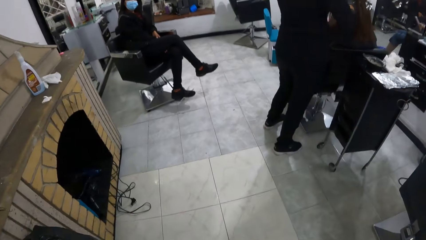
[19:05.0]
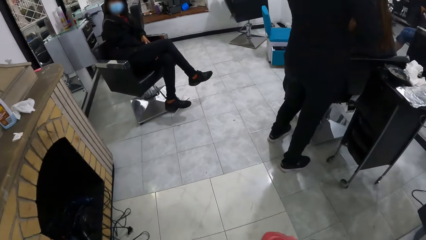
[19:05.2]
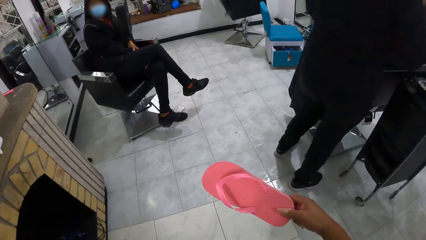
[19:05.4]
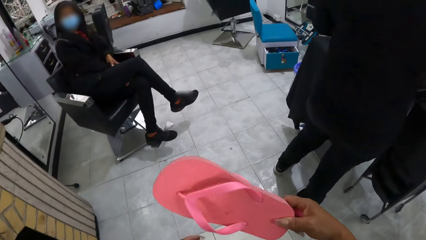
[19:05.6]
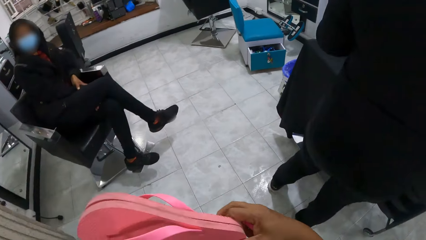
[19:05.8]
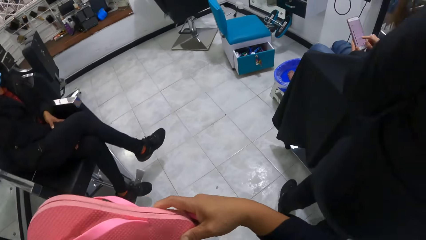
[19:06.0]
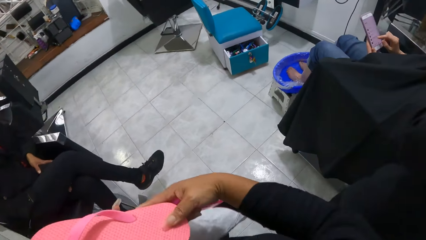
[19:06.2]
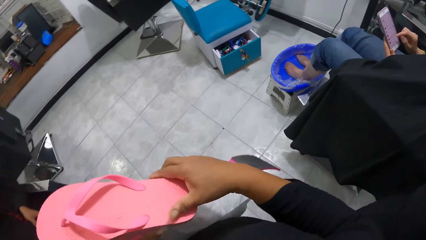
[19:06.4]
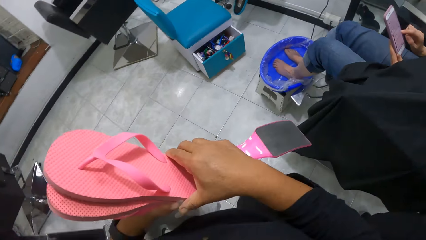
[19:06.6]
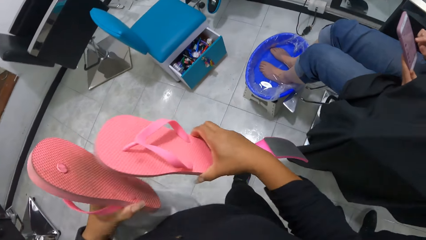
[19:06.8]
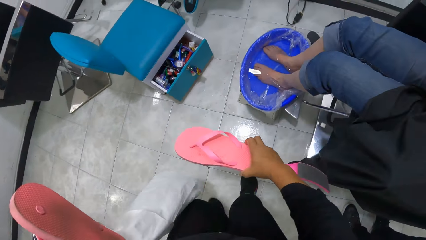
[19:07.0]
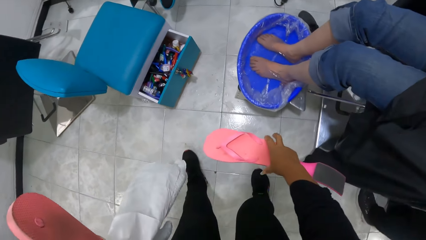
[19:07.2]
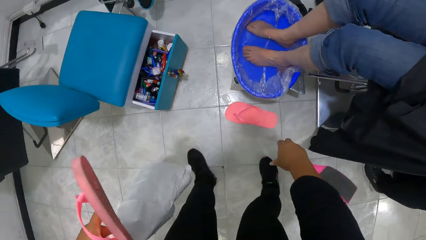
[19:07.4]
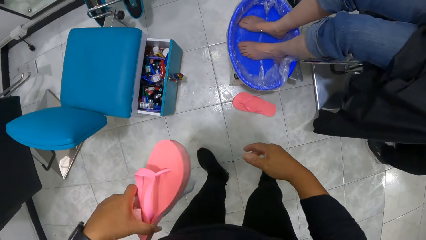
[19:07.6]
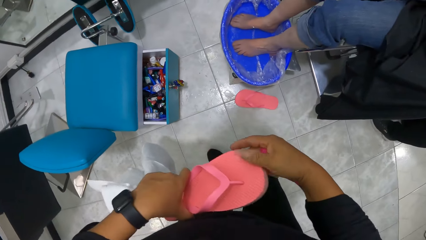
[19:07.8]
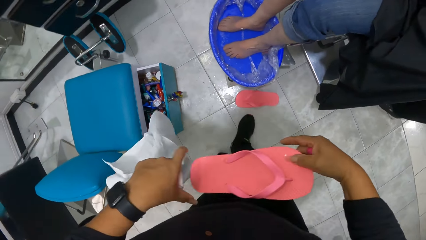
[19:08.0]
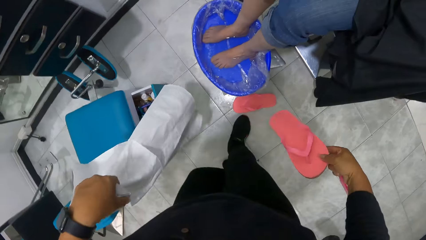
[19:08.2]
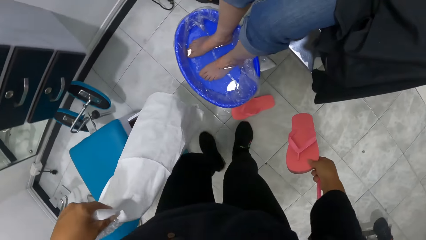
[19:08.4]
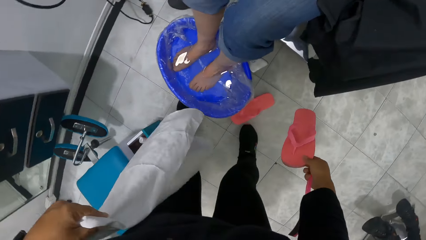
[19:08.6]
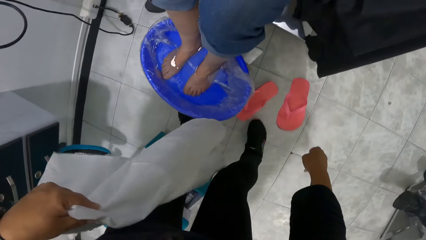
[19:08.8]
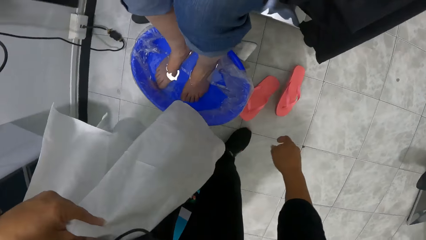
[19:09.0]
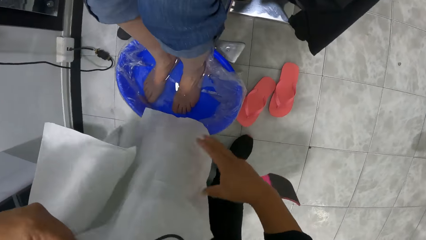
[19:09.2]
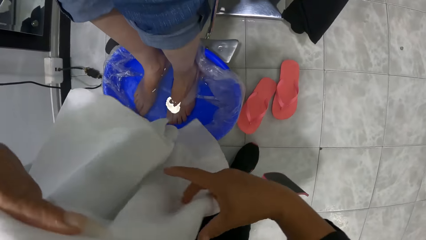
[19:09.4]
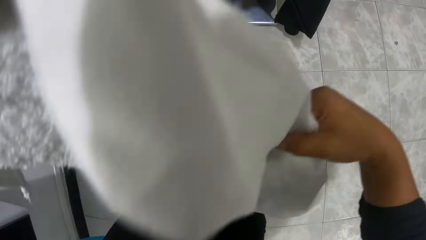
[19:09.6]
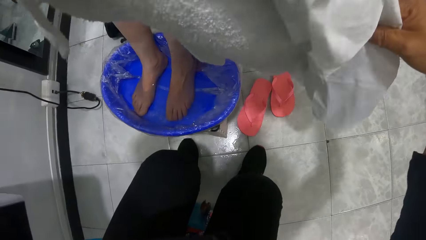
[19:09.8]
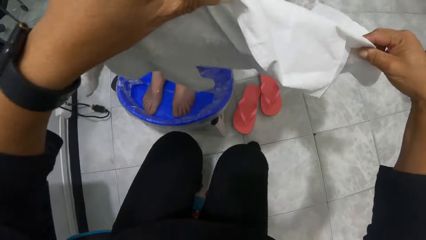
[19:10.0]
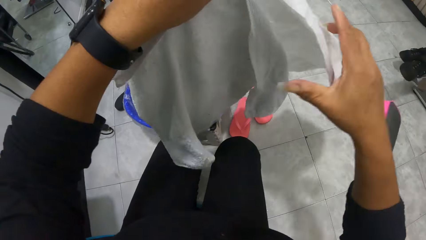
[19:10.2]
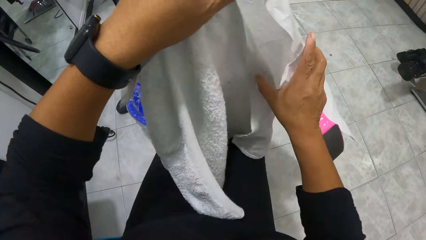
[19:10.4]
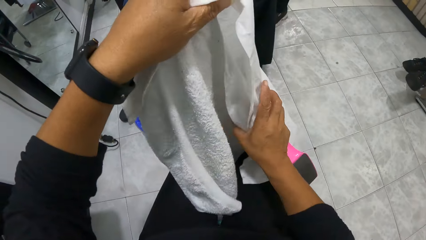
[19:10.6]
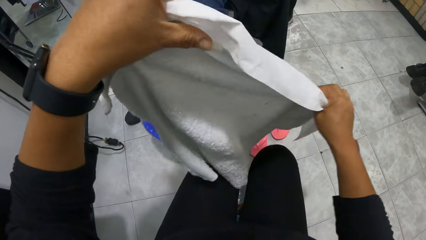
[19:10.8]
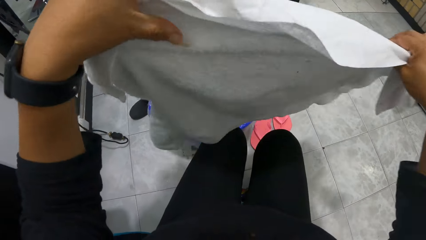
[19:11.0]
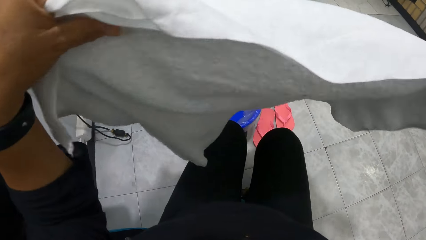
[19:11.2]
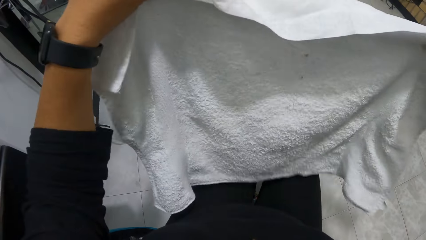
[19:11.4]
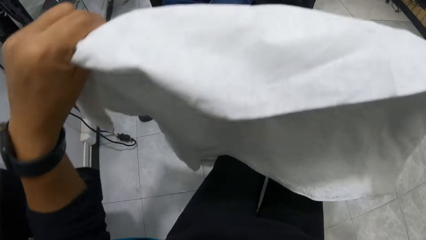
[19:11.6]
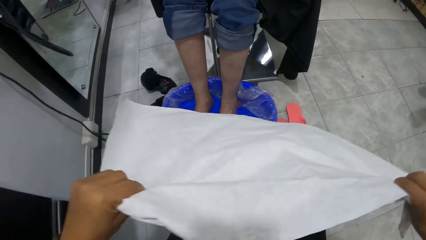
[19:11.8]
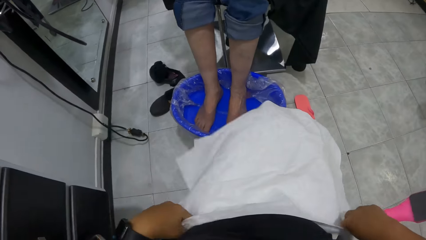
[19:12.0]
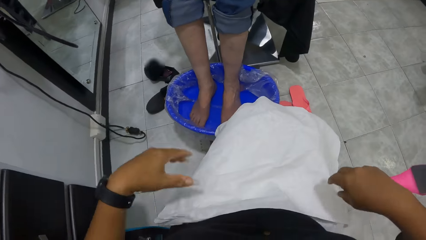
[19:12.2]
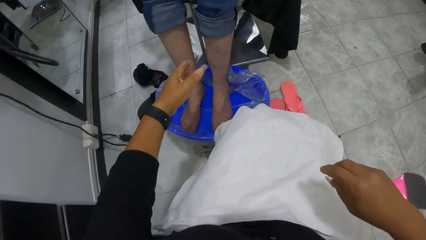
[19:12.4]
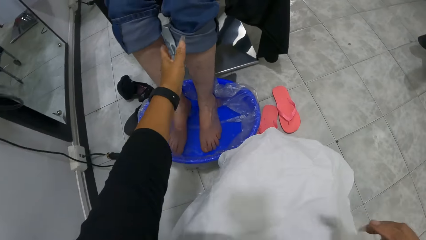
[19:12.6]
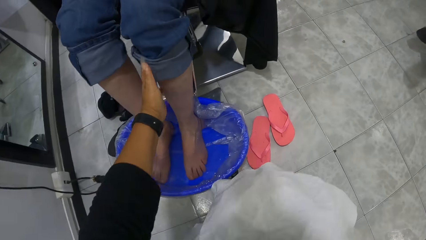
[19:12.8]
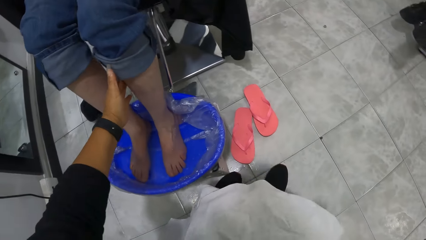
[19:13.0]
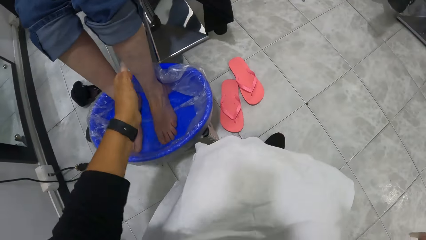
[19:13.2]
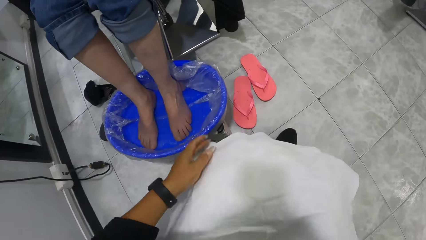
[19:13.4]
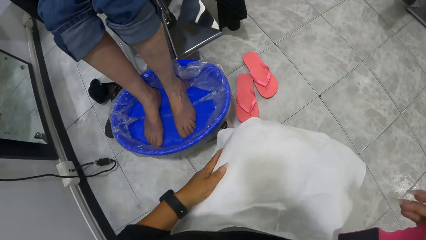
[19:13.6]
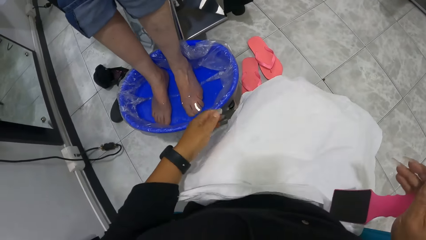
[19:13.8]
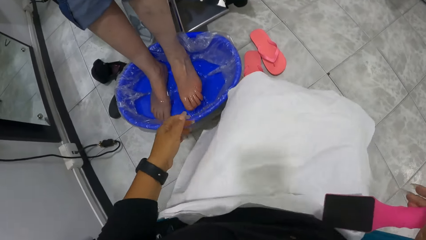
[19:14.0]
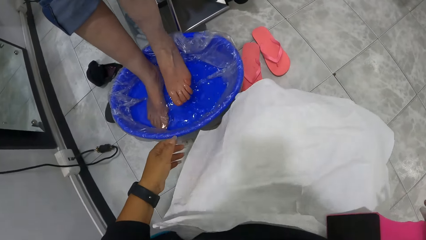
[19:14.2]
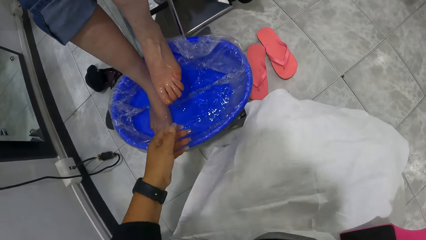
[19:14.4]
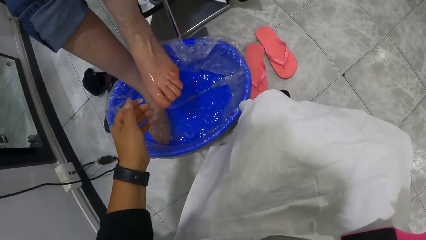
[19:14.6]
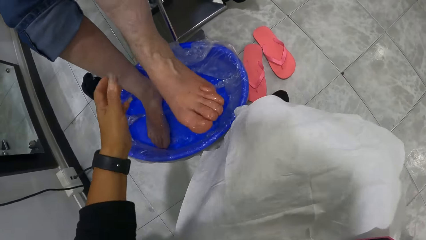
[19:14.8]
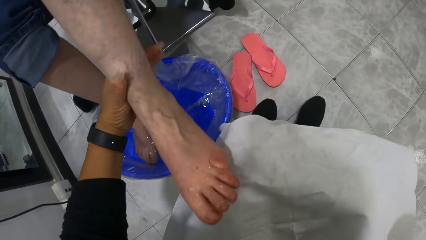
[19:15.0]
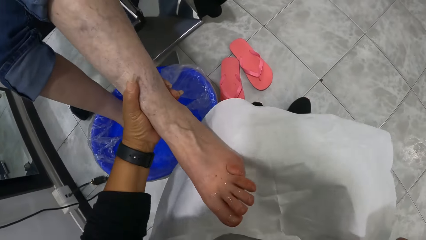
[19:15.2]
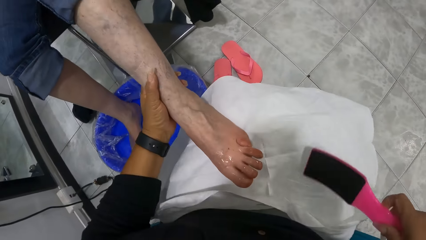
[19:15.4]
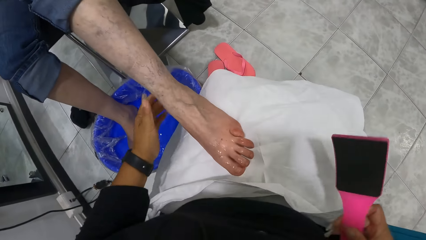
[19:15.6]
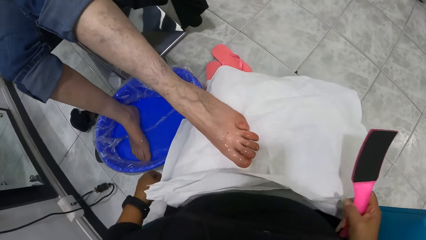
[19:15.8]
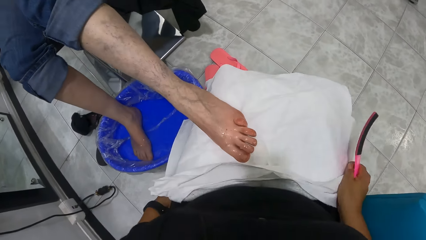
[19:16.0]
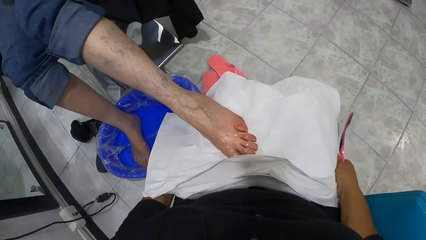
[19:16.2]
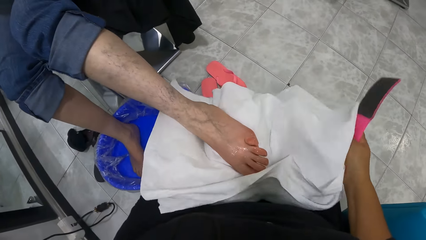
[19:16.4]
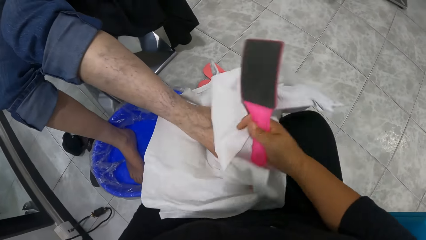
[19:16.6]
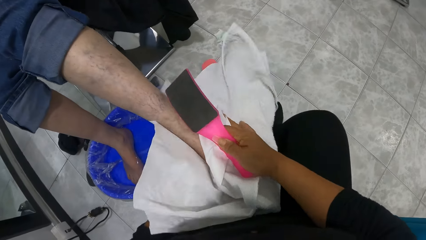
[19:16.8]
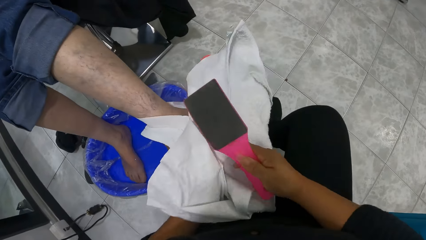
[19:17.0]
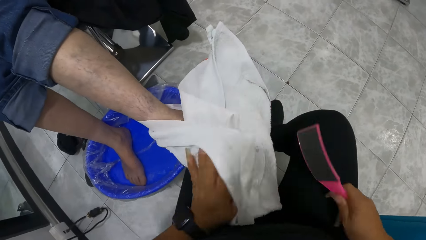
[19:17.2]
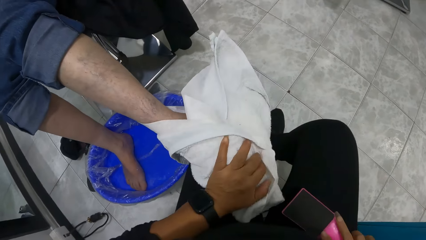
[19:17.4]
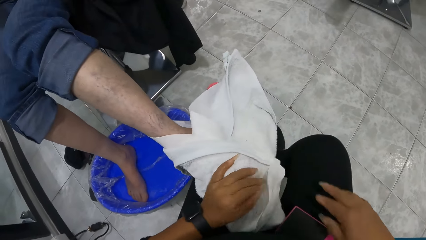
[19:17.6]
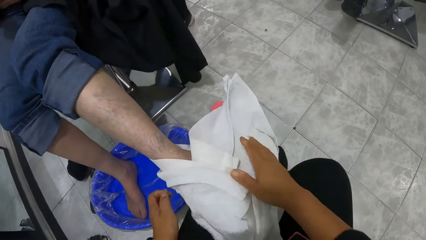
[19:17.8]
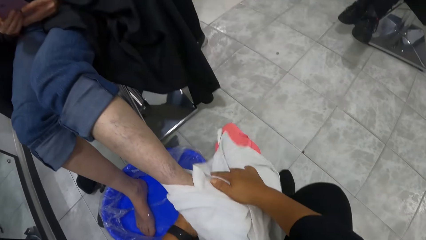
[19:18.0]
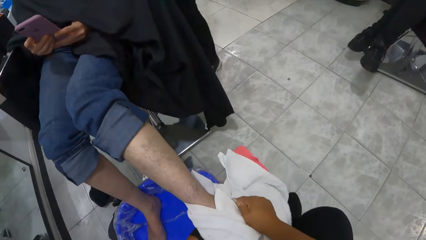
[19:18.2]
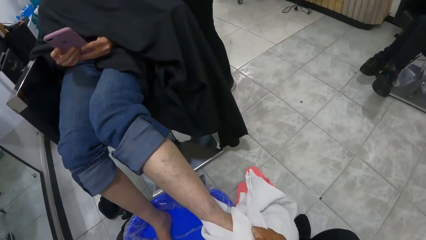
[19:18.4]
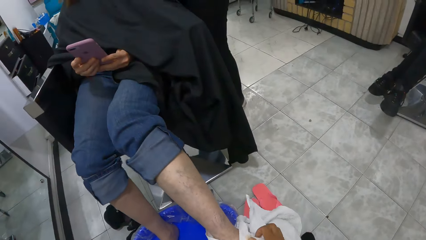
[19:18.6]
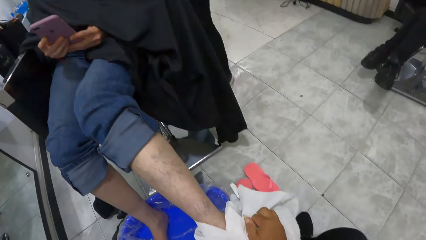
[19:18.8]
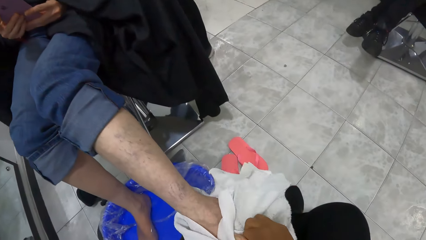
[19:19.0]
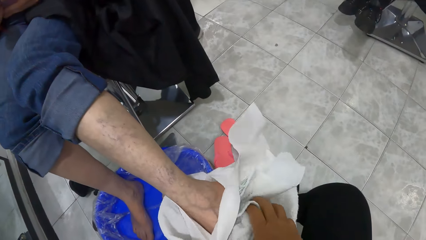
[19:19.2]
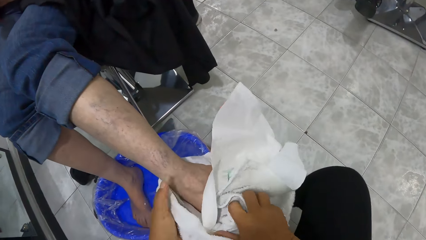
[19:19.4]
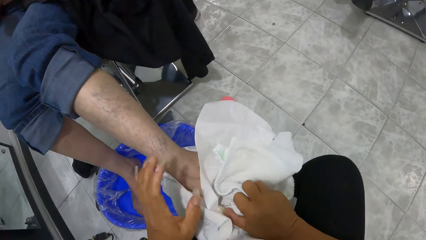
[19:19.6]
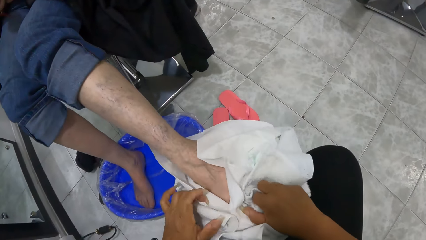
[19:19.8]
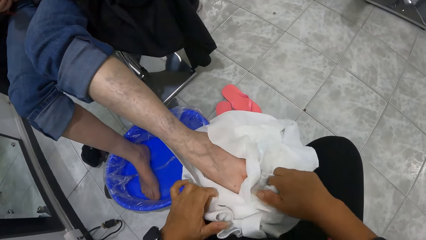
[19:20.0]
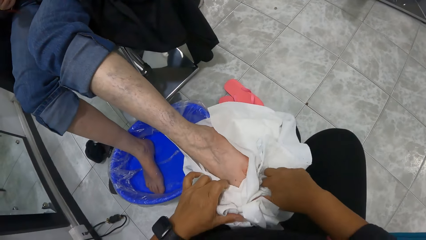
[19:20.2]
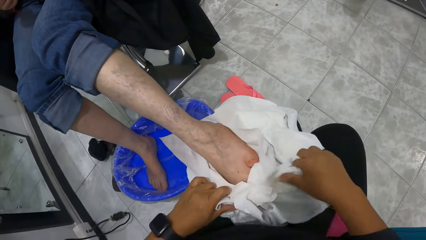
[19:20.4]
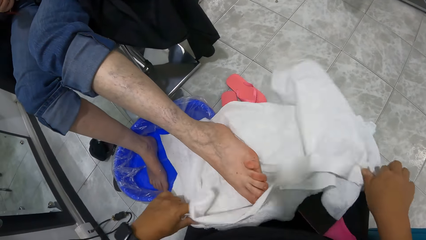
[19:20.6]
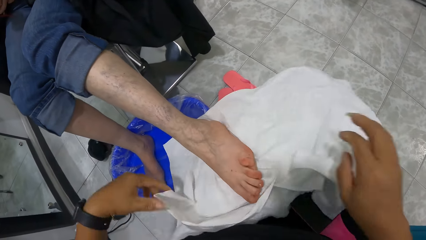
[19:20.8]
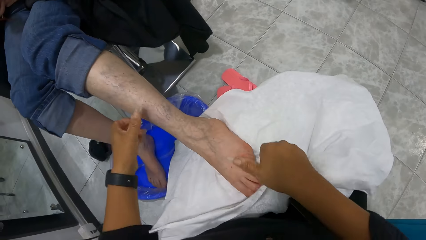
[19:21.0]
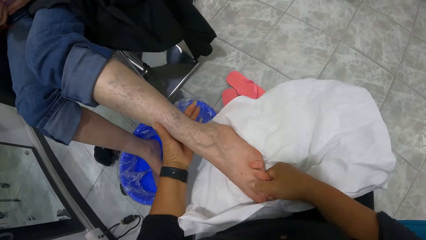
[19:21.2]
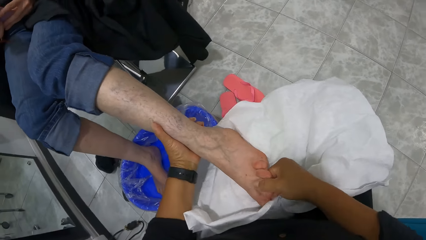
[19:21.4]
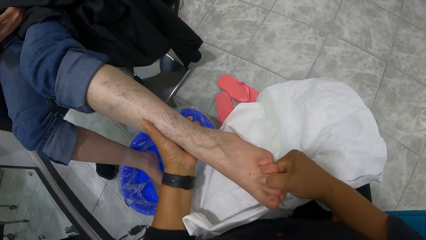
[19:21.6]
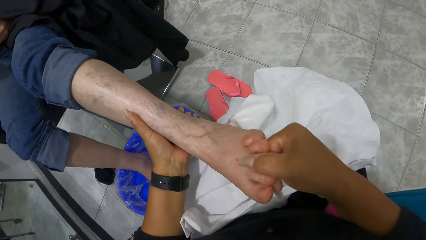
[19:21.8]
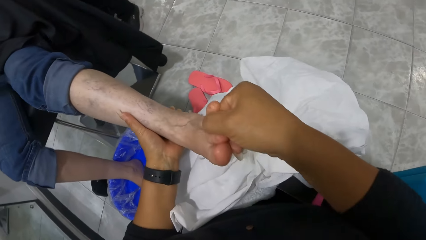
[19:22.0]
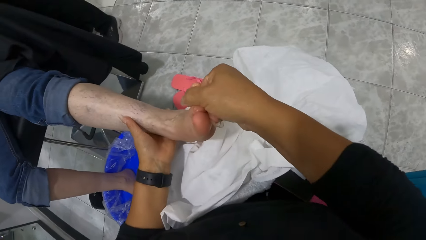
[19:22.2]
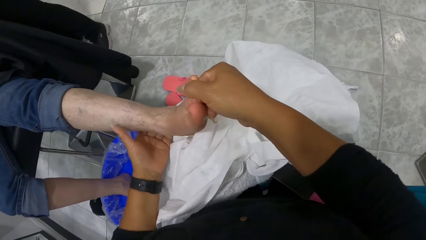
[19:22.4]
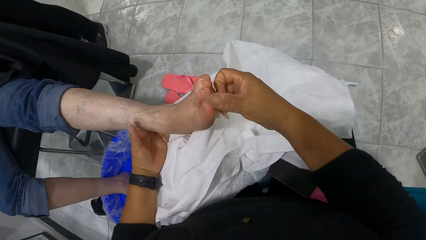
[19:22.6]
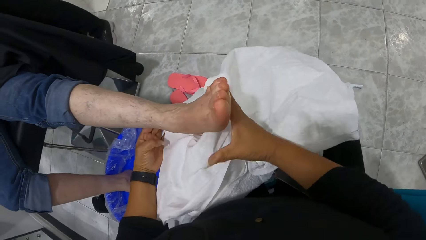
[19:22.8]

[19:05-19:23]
The camera wearer walks past a woman. She drops a flip flop in her right hand on the floor. She walks around. She passes a flip flop in her left hand to her right hand. She drops the flip flop in her right hand on the floor. She spreads the towels on her lap with both hands. She sits down. She places the towel on top of her lap. She touches another woman's left leg with her right hand. She places her left hand on the towels on her lap. She stretches her left hand. She holds the other woman's left leg with her right hand. The other woman places her left leg on the towels on the camera wearer's lap. The camera wearer touches the other woman's left leg. She wipes the other woman's left leg with the towels in her hands. She lifts the other woman's left leg from the towels with her right hand. She dries the other woman's foot with the towel.
